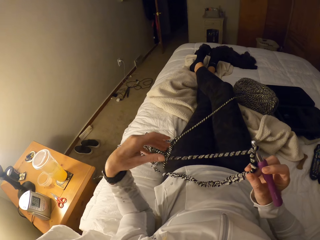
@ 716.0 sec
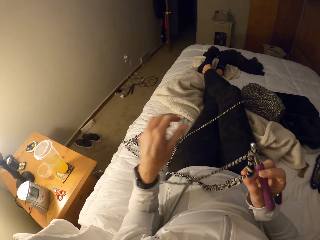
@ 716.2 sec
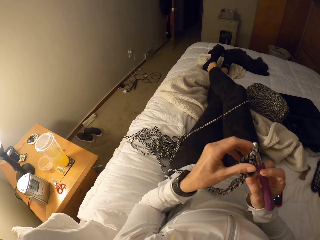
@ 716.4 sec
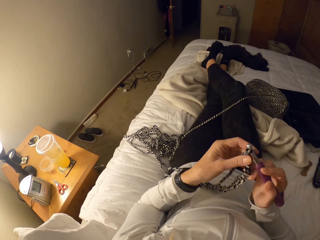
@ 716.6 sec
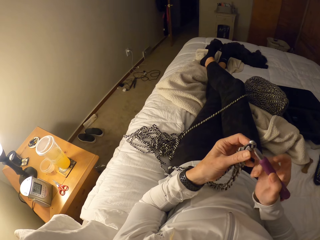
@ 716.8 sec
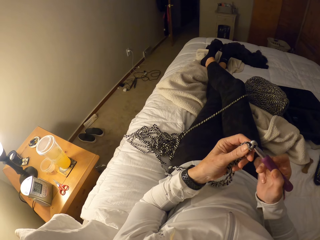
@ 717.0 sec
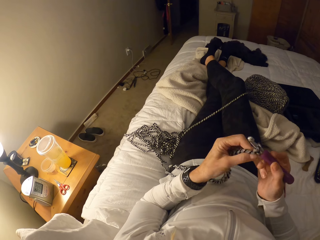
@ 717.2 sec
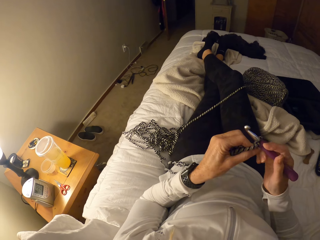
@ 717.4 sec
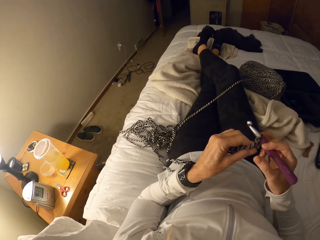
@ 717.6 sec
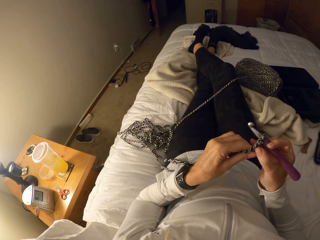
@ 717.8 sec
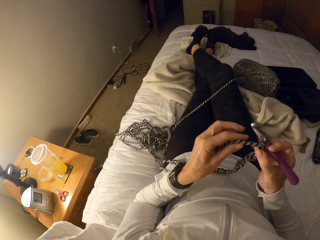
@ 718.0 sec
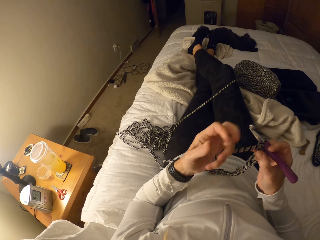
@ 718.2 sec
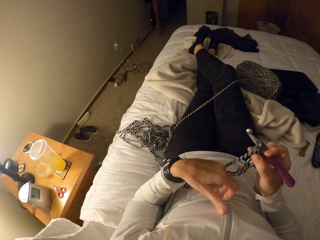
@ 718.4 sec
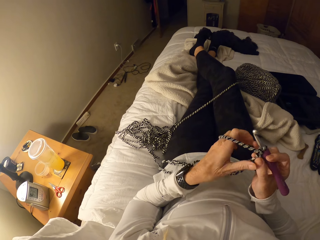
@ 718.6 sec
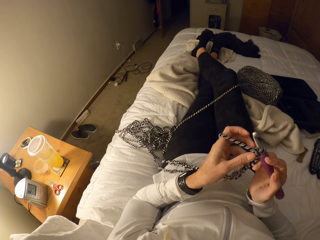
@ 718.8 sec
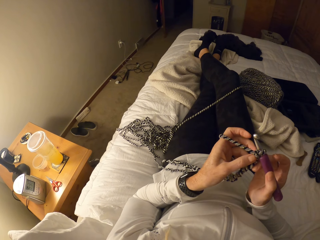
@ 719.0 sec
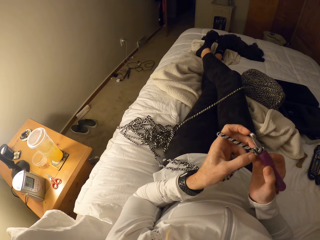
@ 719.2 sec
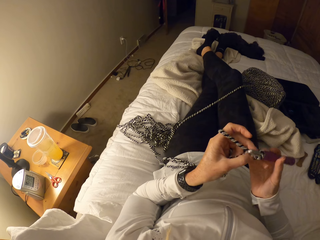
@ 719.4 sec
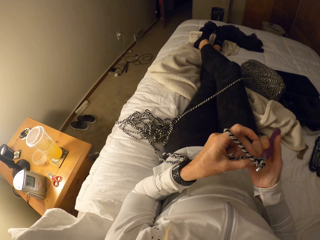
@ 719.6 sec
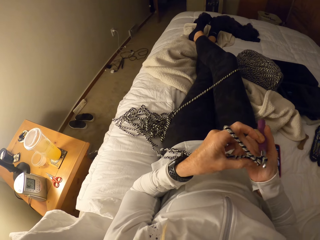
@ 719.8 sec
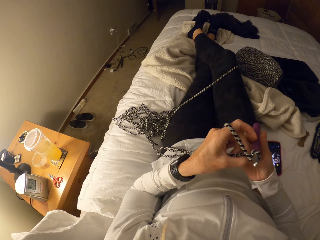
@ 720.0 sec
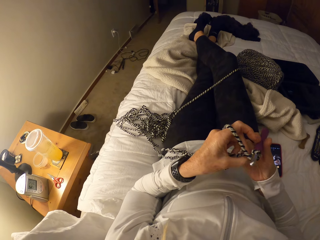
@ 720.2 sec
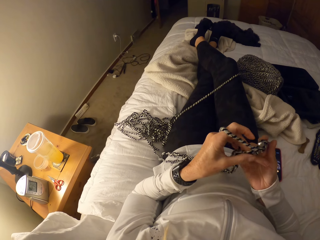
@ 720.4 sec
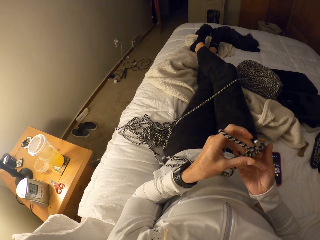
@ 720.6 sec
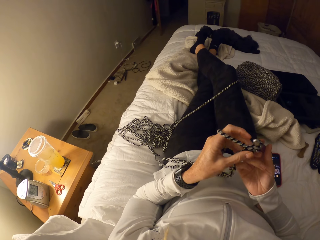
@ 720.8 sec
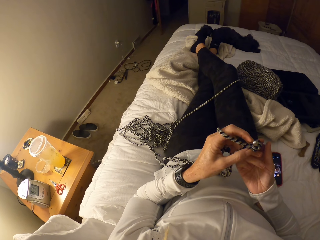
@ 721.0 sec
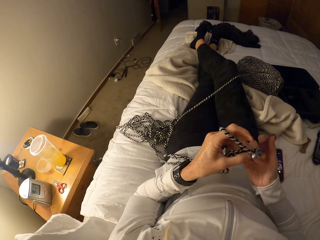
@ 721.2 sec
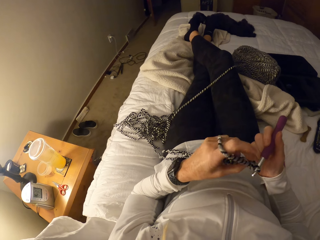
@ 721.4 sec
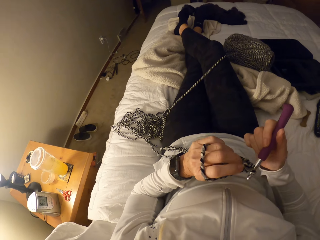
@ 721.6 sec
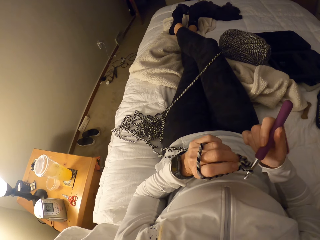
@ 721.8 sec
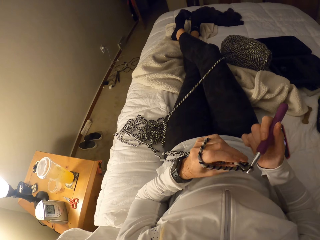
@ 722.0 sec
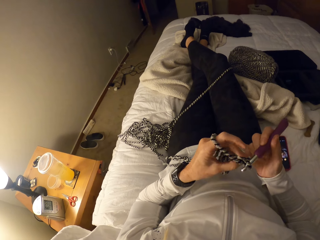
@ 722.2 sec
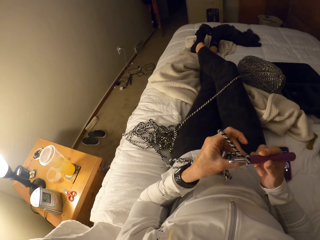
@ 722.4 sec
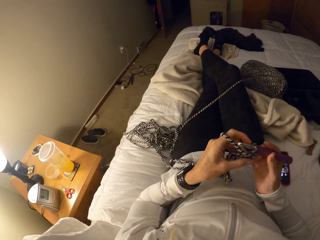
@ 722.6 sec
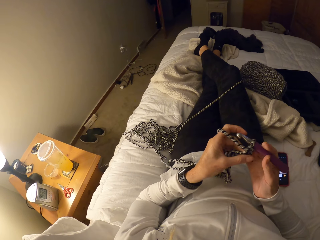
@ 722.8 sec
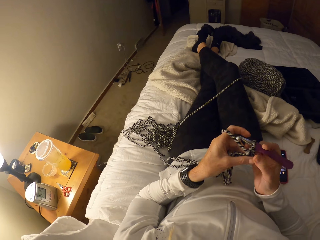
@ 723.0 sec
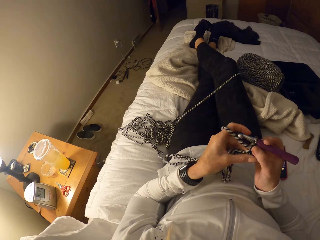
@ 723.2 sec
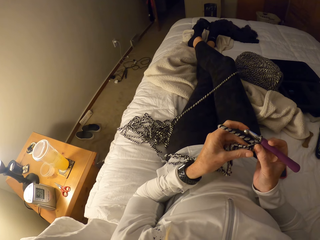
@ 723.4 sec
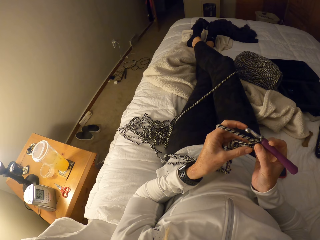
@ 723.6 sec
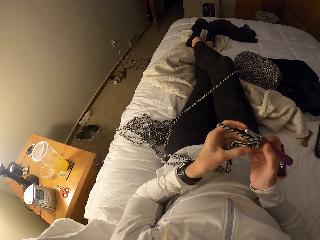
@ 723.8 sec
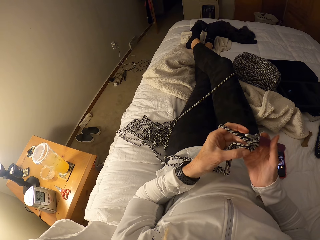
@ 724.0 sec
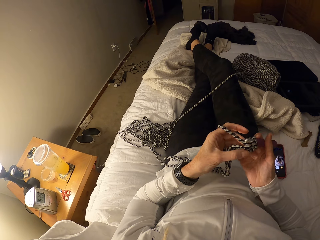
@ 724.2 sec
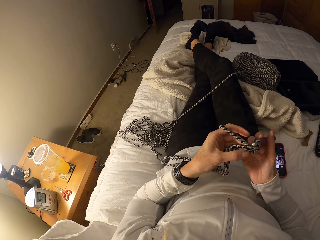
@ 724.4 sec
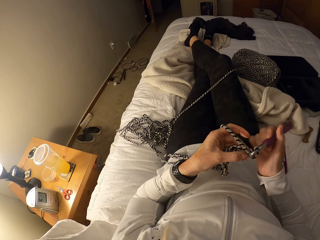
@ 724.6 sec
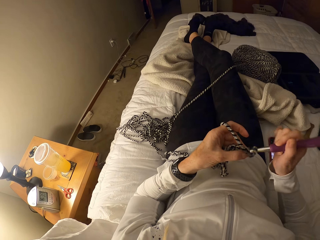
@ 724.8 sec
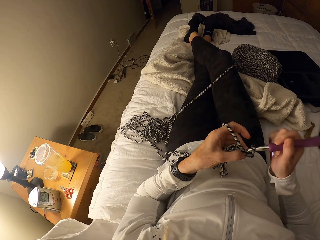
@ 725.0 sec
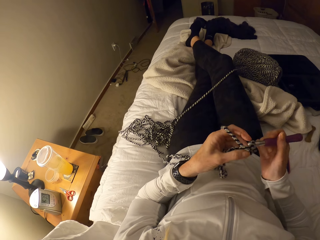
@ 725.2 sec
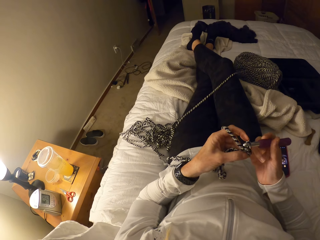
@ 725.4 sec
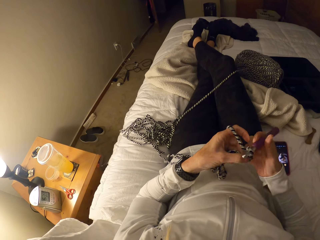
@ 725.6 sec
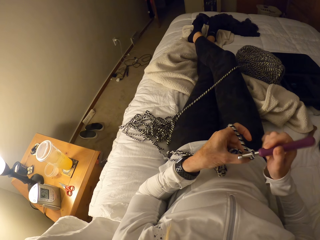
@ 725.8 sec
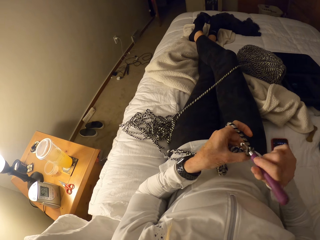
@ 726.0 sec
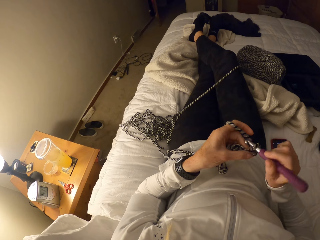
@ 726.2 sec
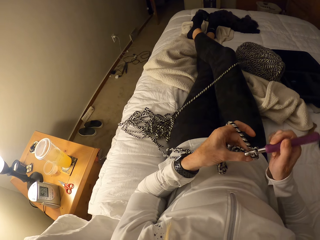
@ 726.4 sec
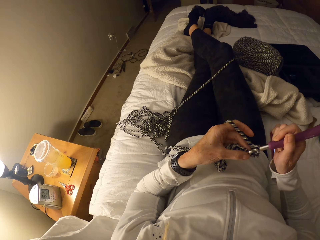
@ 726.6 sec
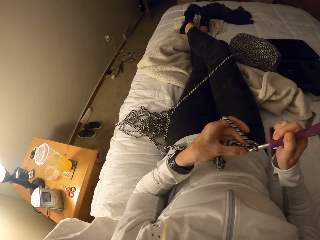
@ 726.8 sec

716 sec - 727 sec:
The camera wearer straightens a thread. They roll the thread on the finger. They turn a fabric.

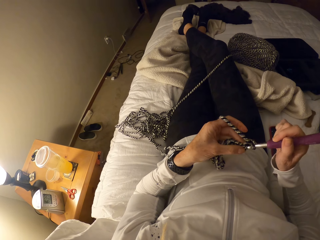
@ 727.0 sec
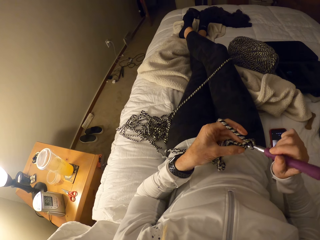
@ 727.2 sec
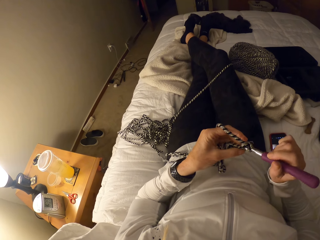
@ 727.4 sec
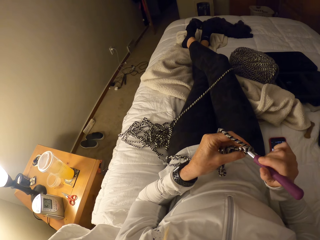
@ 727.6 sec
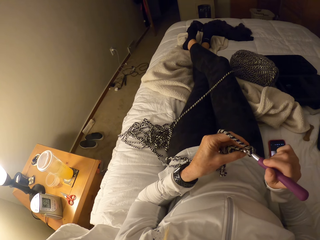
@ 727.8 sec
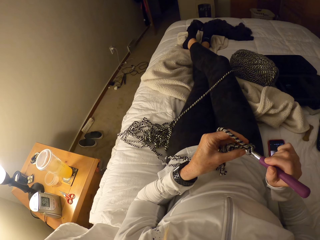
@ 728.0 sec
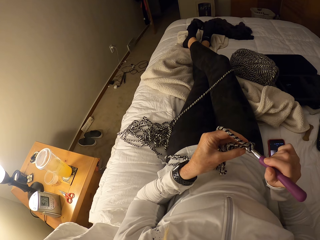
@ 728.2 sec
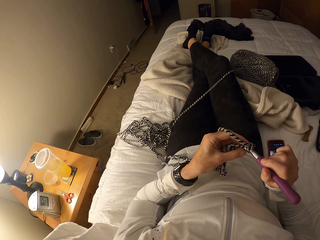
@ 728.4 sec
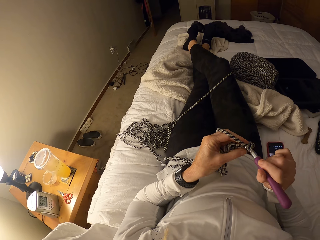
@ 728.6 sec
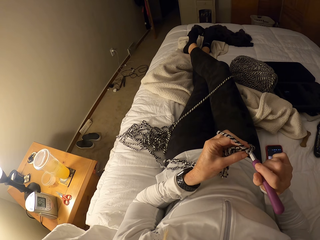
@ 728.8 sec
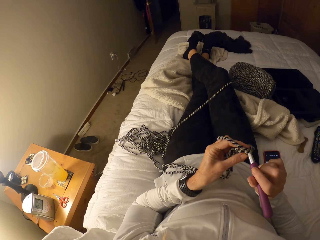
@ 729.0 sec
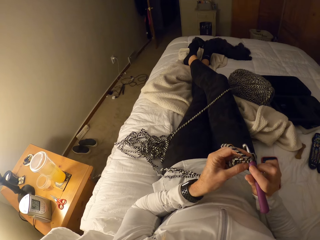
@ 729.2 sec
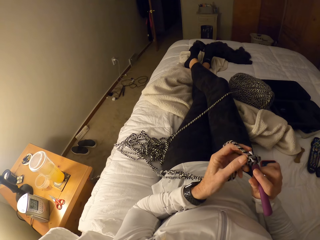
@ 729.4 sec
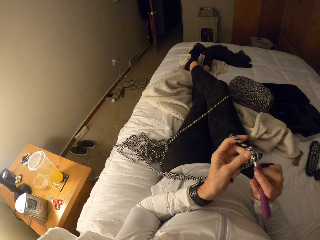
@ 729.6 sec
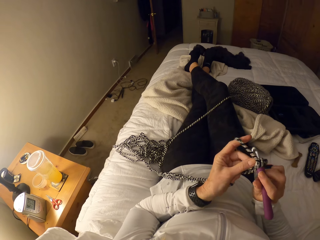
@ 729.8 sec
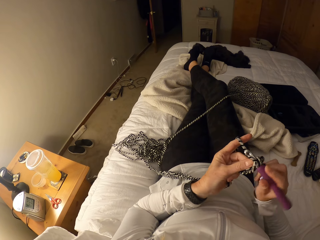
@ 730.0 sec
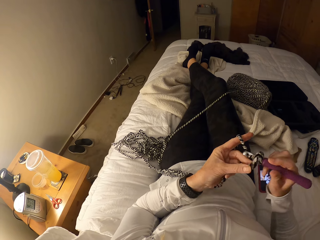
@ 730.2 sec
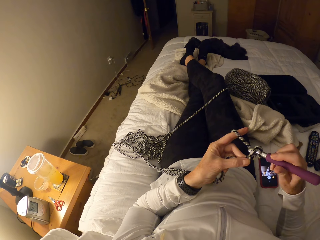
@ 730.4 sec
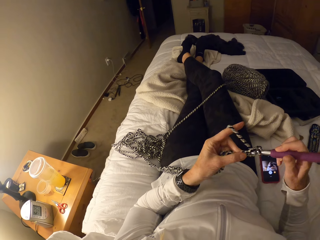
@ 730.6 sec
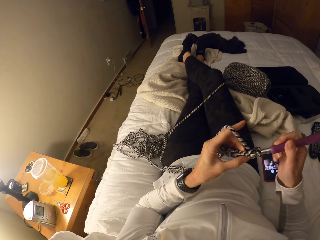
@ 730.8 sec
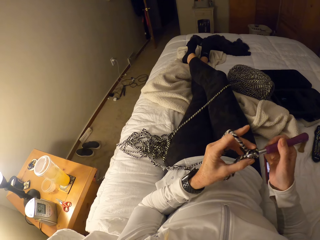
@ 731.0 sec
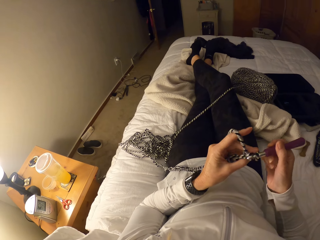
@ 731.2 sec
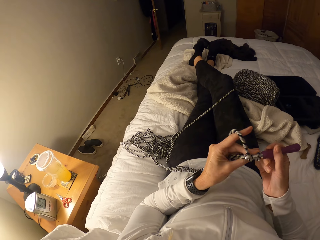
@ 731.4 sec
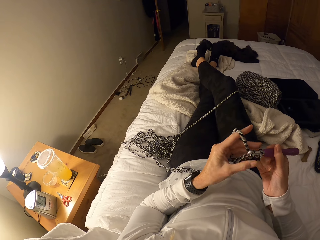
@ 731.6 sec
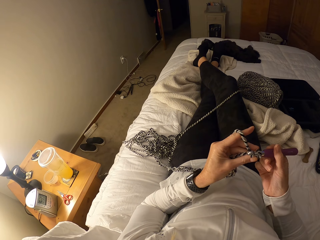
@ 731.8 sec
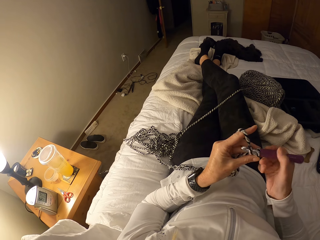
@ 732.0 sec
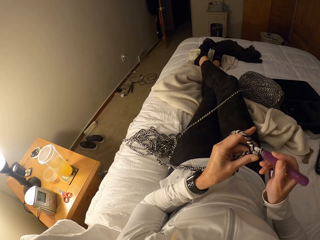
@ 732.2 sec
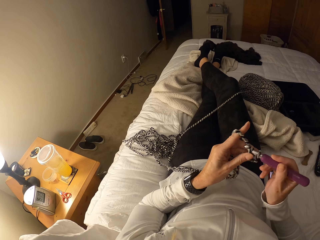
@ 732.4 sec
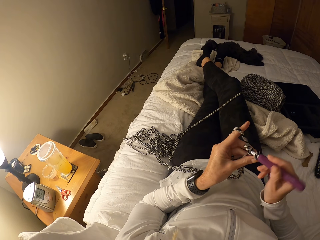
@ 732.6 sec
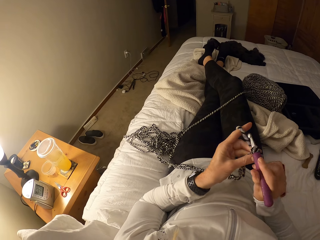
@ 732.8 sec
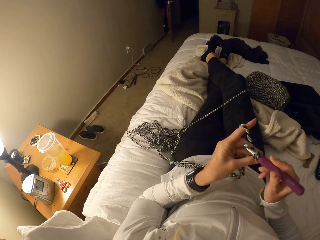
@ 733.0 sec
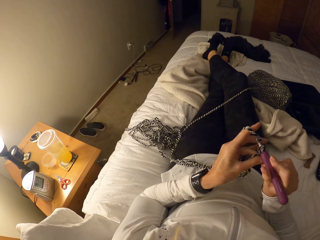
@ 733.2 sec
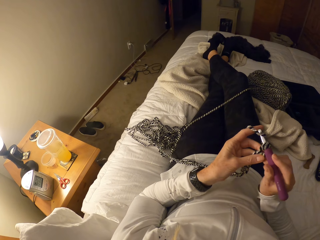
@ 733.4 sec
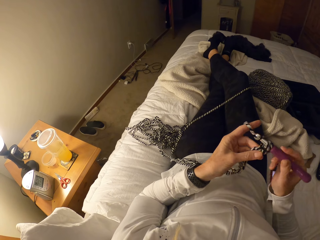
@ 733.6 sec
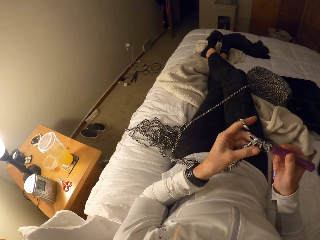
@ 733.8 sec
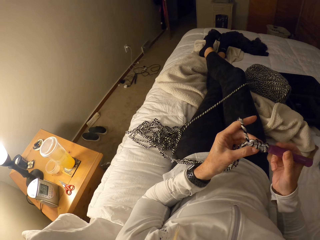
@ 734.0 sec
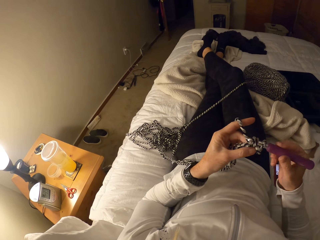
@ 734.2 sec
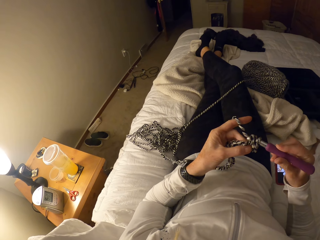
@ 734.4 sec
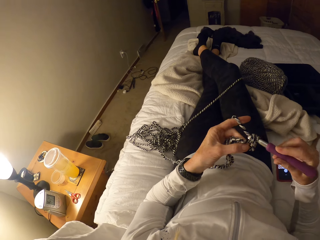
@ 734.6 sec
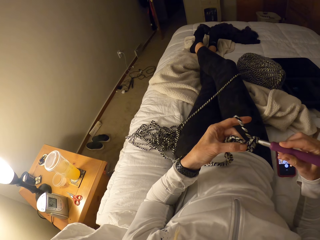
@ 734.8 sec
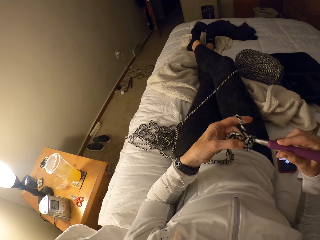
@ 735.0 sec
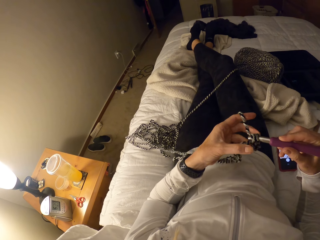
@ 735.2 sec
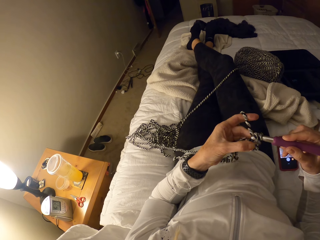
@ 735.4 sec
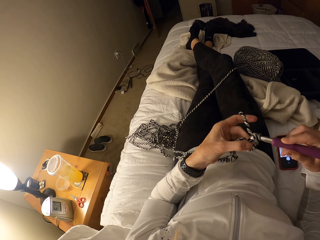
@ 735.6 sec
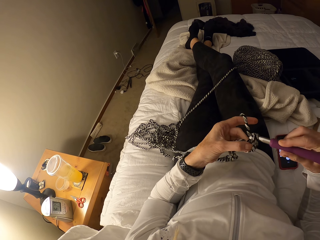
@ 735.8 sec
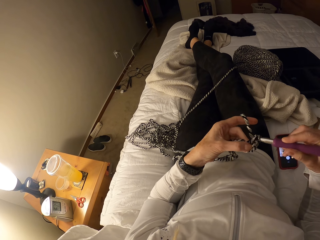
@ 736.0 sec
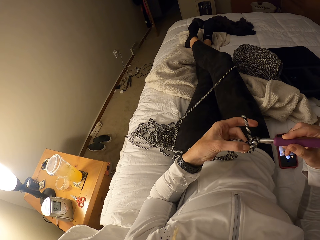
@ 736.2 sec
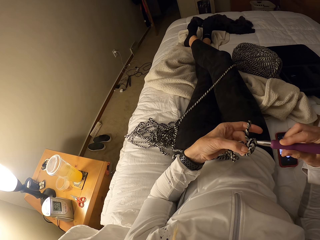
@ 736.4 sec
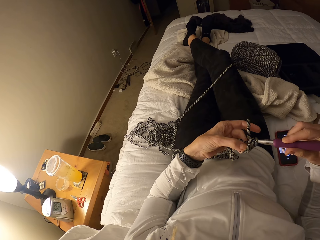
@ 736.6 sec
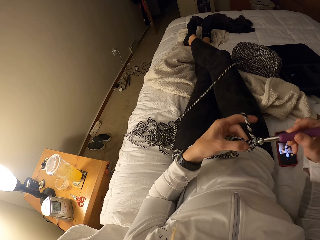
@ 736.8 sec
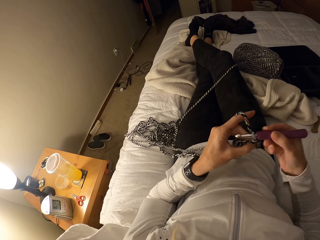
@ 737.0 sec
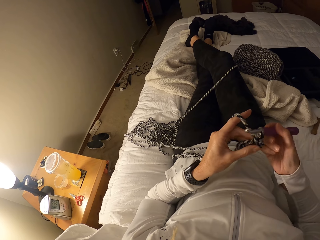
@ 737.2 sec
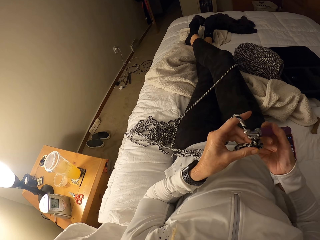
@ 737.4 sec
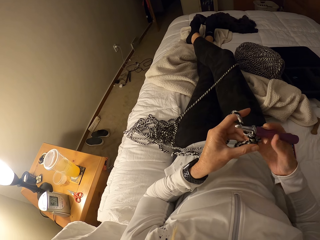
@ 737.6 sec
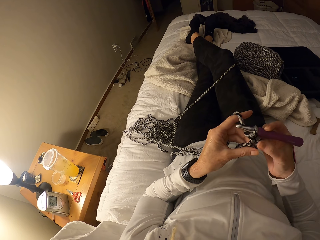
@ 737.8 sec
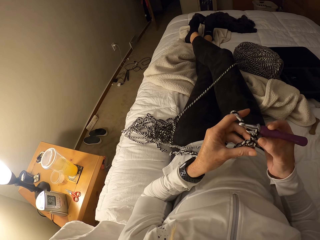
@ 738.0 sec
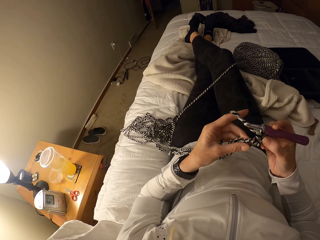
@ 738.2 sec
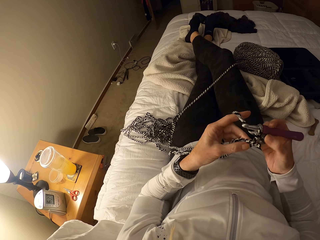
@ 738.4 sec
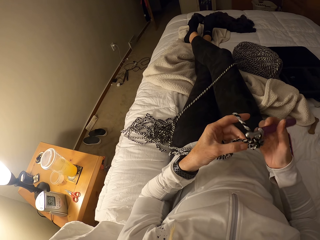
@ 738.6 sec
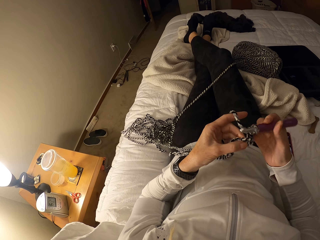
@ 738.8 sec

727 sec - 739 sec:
The camera wearer knits a fabric.
